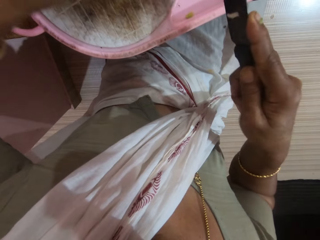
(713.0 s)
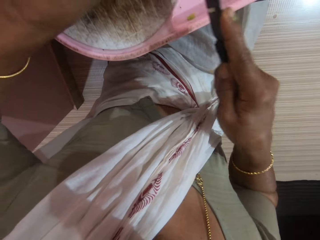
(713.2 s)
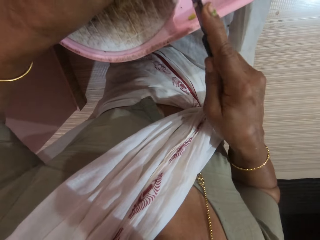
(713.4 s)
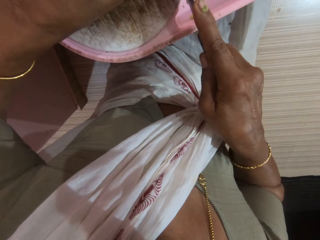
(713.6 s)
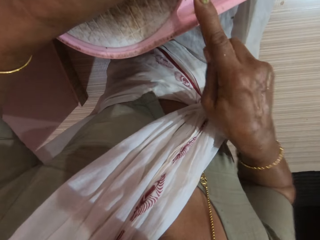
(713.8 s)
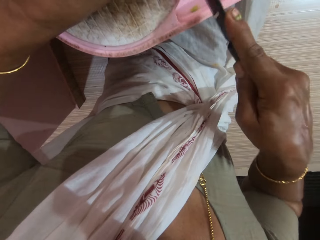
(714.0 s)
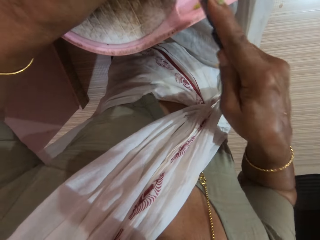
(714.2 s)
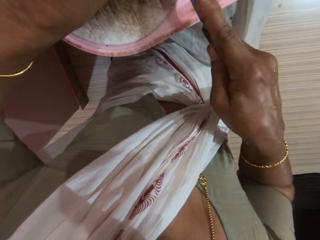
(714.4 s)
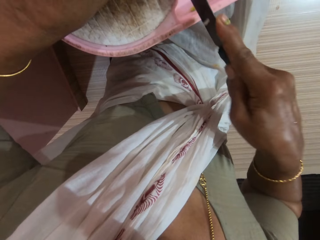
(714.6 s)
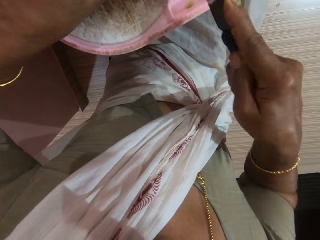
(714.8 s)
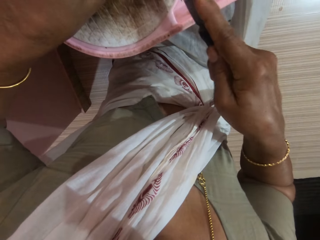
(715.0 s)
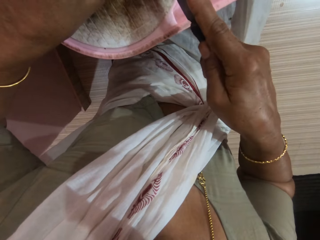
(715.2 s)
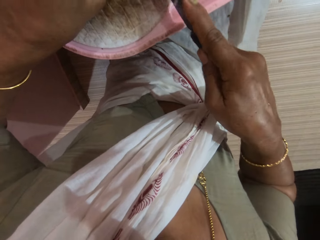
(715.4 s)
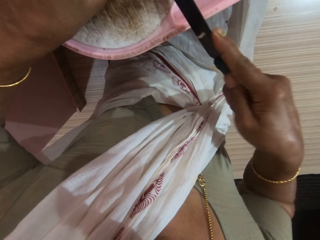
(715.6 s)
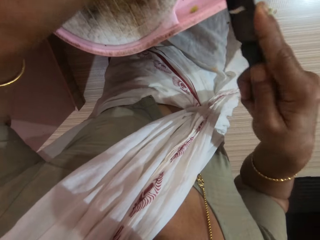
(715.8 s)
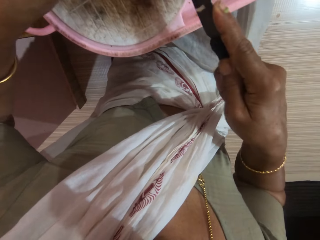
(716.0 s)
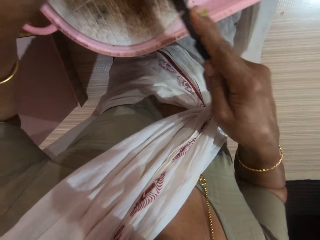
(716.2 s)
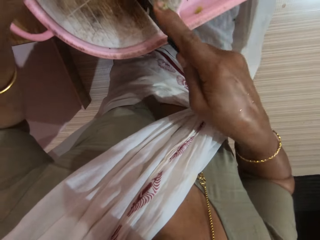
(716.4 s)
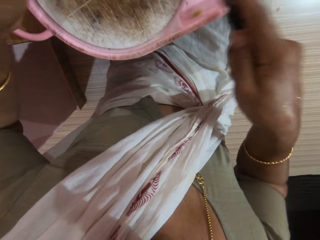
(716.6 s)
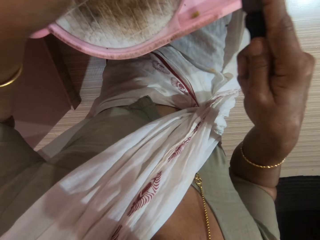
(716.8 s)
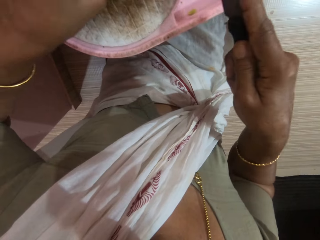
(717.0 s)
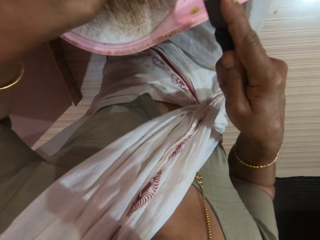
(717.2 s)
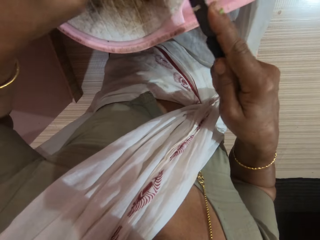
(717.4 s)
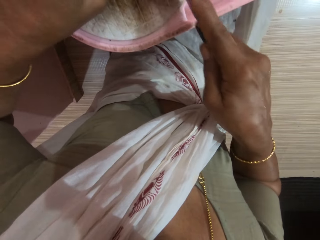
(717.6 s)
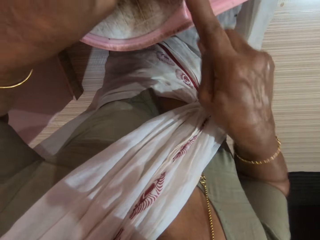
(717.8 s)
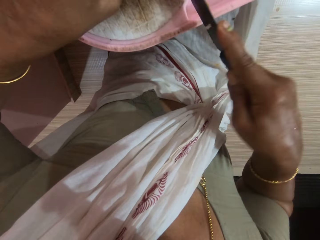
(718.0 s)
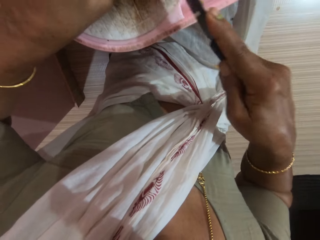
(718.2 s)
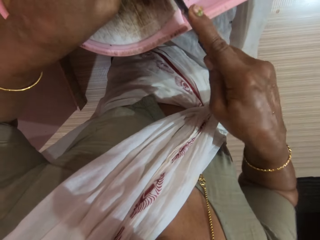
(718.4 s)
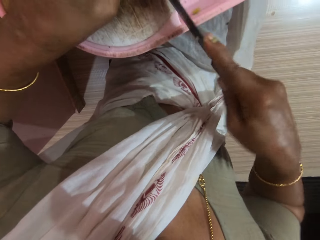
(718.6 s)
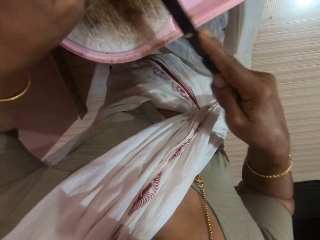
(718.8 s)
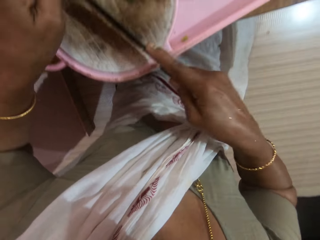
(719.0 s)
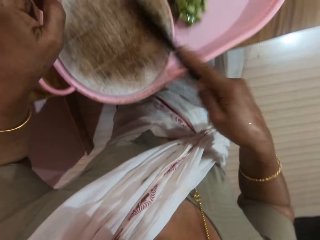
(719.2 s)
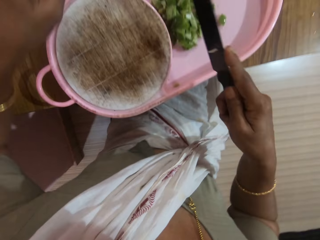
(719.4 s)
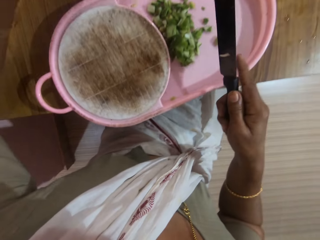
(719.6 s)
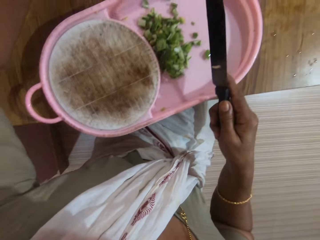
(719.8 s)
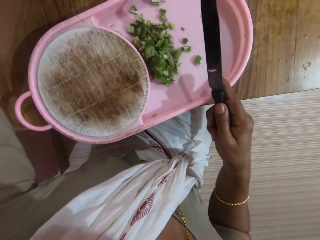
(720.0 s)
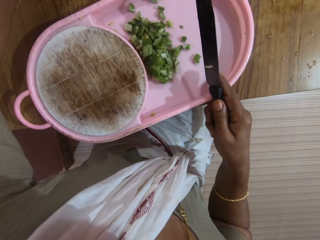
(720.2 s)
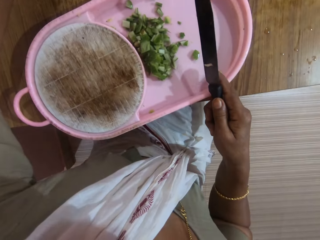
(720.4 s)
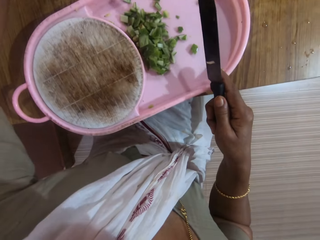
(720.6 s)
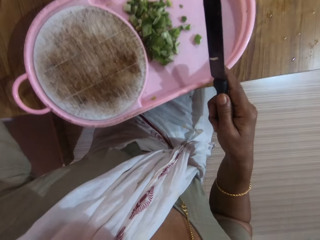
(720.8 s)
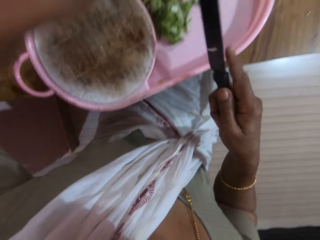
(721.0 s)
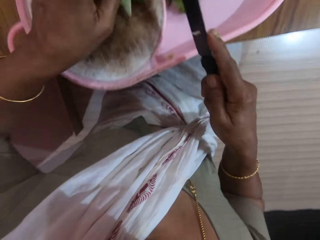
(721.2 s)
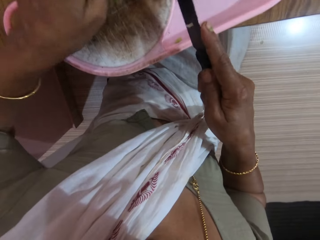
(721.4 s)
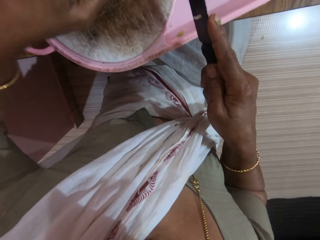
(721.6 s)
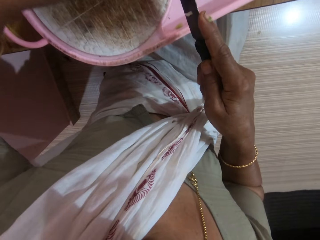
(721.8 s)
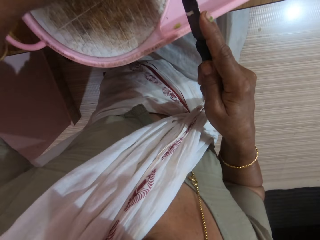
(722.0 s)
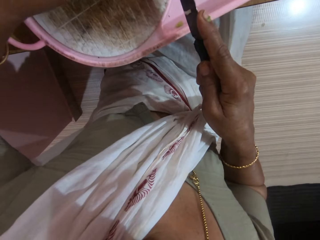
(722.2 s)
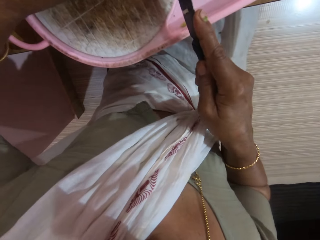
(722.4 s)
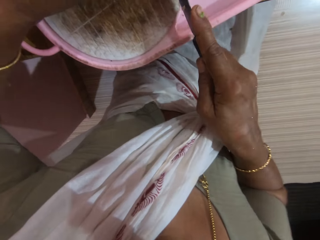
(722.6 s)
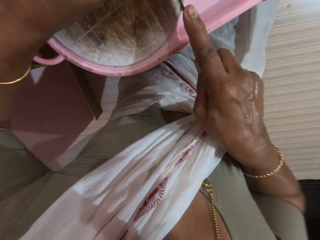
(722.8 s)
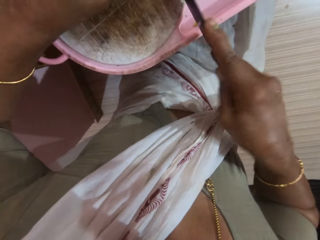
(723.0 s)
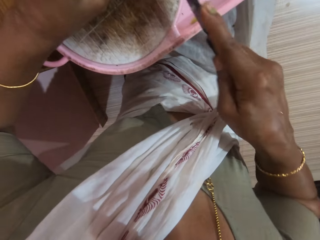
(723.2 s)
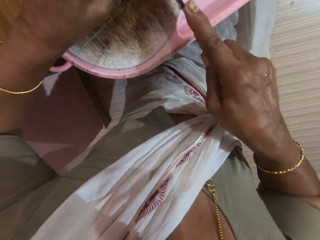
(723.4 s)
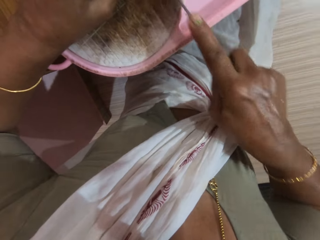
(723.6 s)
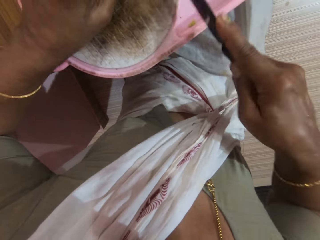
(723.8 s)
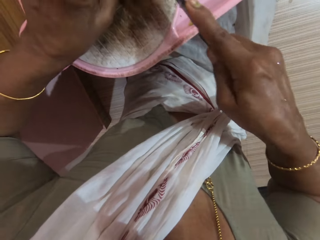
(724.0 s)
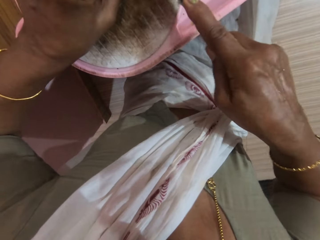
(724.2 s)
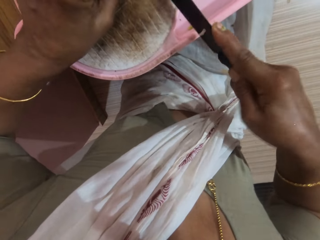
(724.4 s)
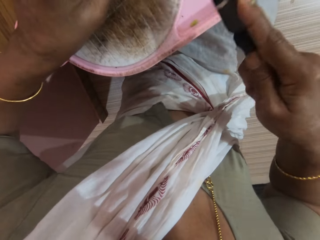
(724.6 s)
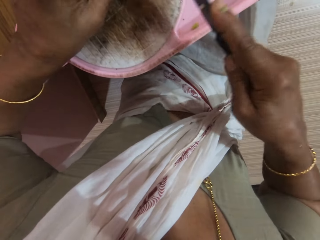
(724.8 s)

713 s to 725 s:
The camera wearer scrapes the vegetables into the board plate. She chops the vegetable on the chopping board. She pushes the cucumbers on the chopping board with the knife in her right hand. She scrapes the vegetables into the board plate. She picks the vegetables. She places the peeled cucumber on the chopping board with her left hand. She chops the vegetable on the chopping board.

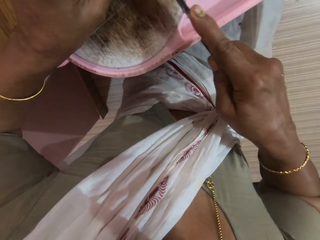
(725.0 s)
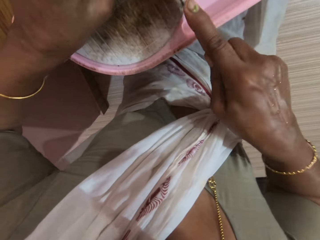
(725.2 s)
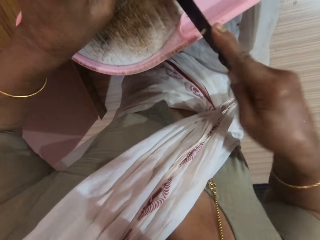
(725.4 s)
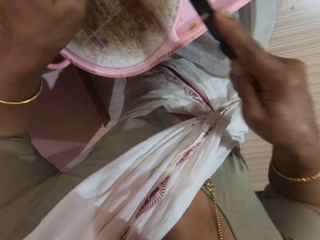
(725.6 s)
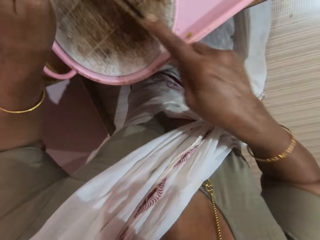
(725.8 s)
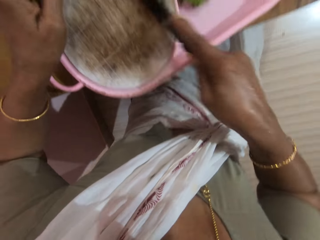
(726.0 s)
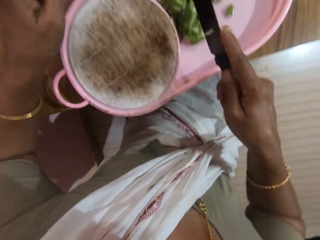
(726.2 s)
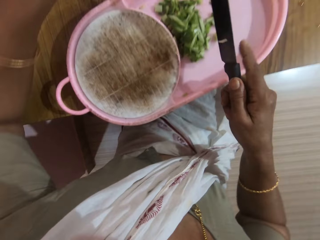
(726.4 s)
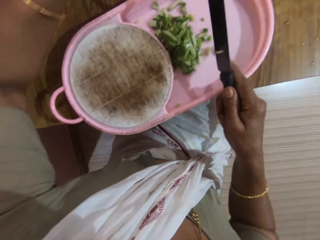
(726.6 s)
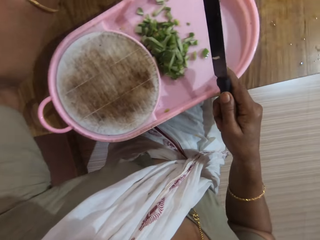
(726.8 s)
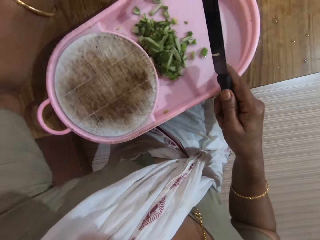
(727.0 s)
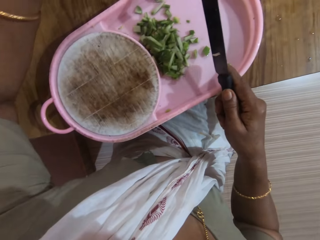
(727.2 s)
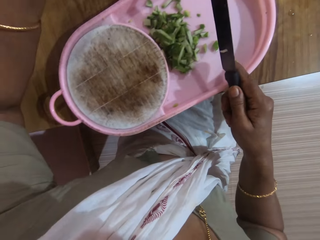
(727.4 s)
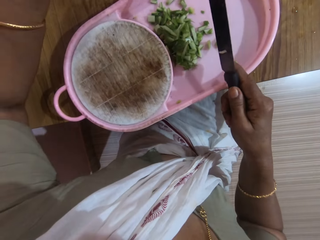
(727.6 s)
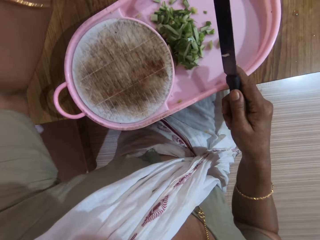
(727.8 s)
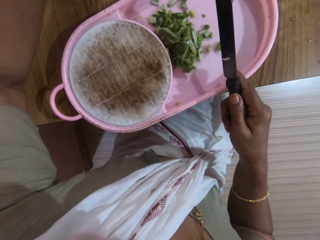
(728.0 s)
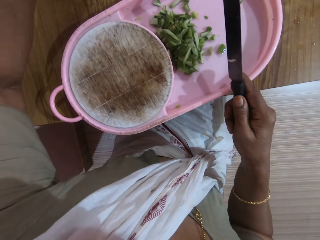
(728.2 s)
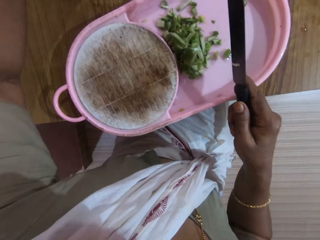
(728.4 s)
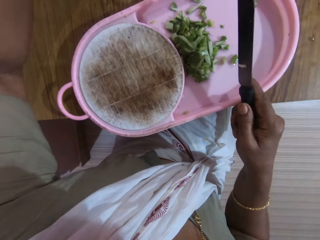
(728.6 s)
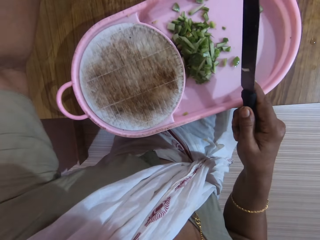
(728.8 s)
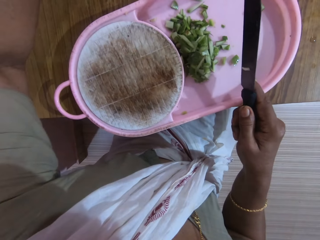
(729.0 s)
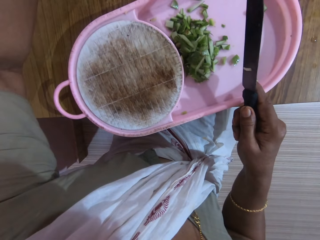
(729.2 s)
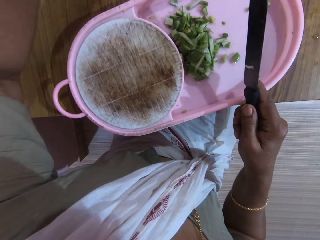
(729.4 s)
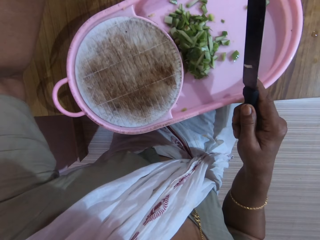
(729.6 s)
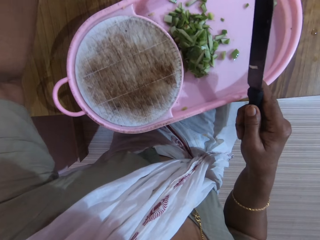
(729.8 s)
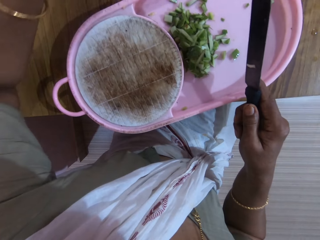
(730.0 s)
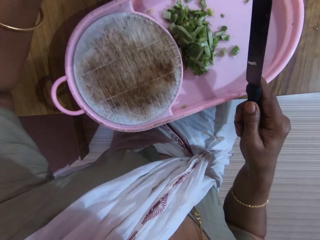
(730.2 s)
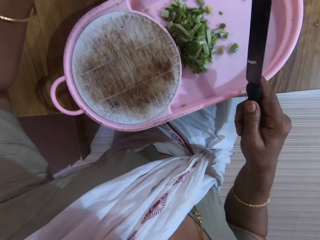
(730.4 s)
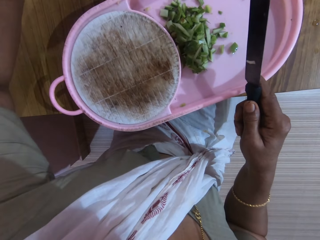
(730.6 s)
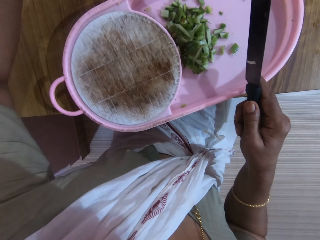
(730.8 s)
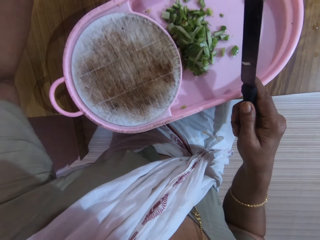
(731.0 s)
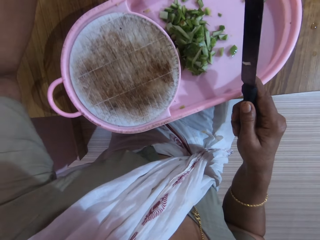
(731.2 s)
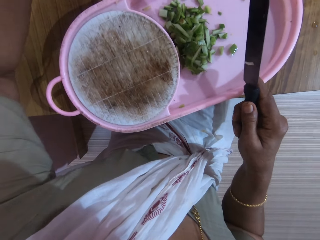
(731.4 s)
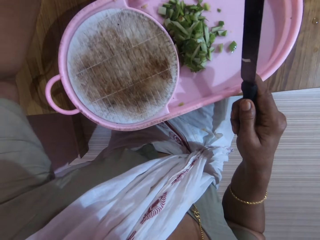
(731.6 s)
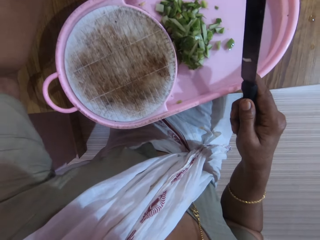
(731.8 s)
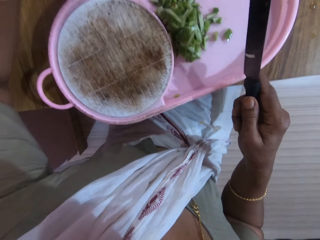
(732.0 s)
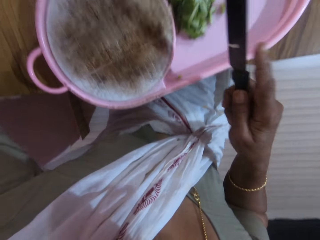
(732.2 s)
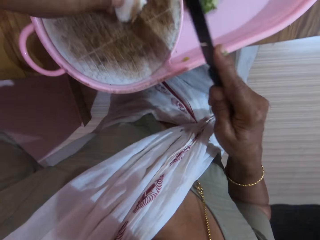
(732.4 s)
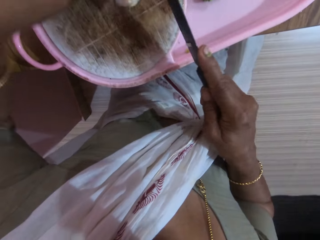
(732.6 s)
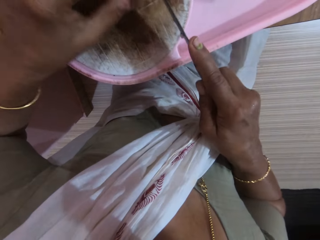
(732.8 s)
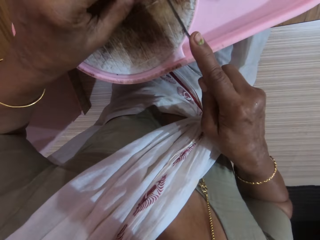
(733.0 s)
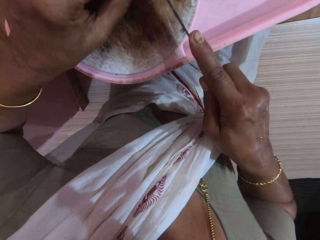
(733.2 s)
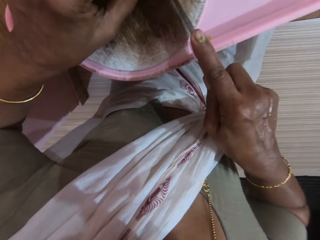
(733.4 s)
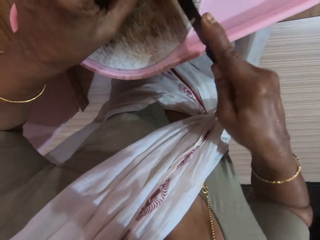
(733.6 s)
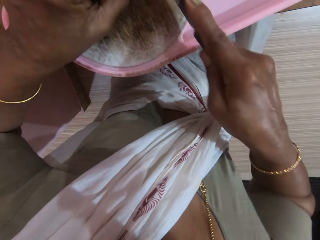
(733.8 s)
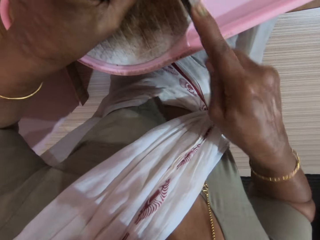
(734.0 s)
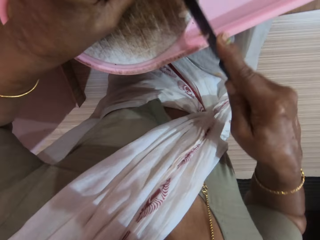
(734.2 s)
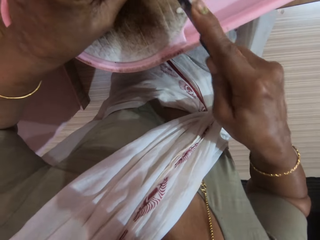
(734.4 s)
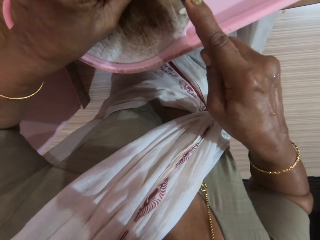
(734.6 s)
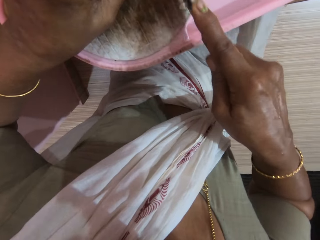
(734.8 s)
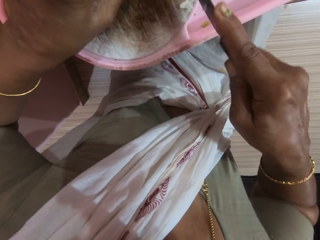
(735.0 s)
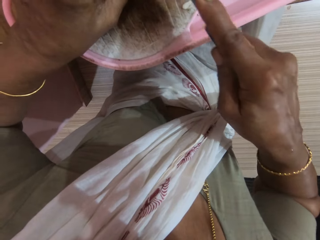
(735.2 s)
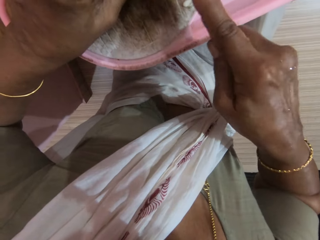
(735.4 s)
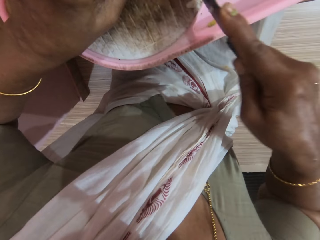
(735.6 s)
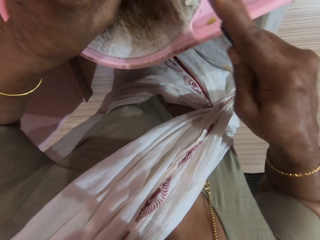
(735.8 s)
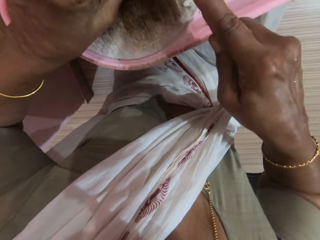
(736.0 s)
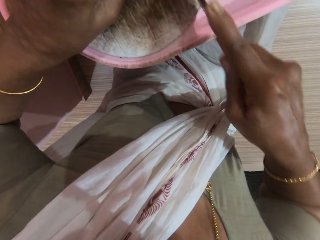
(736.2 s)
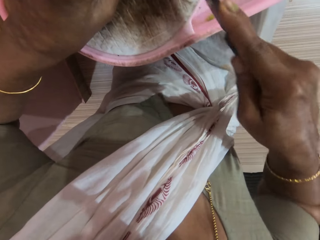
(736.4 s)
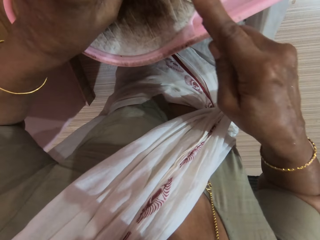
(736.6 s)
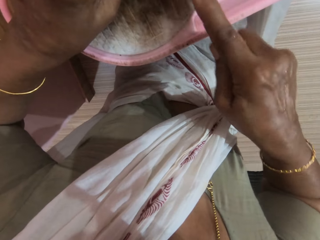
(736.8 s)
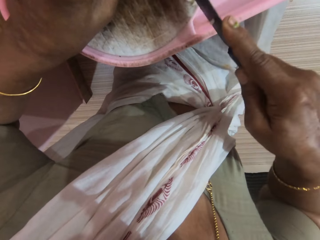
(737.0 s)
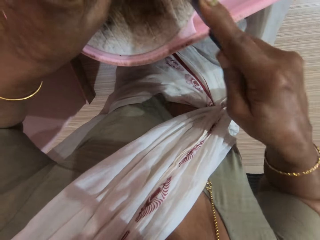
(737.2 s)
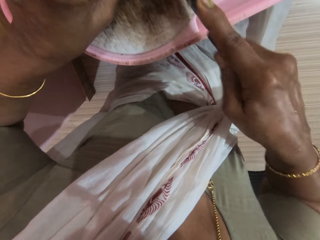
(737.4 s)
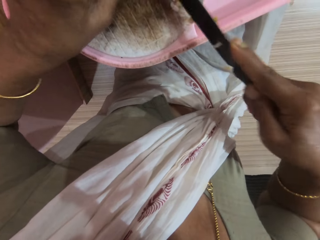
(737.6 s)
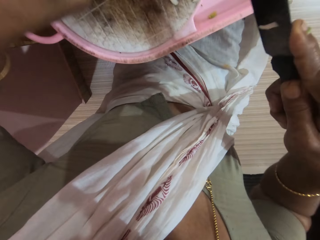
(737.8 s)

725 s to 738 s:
The camera wearer scrapes the vegetables into the board plate. She picks the vegetables. She places the peeled cucumber on the chopping board with her left hand. She chops the vegetable on the chopping board.
